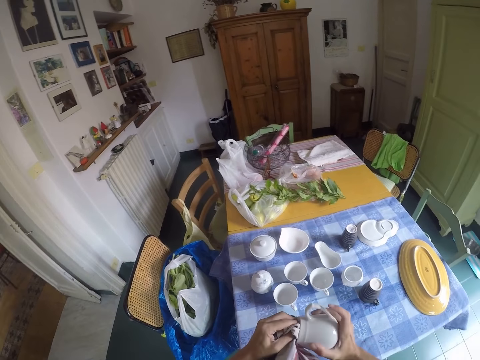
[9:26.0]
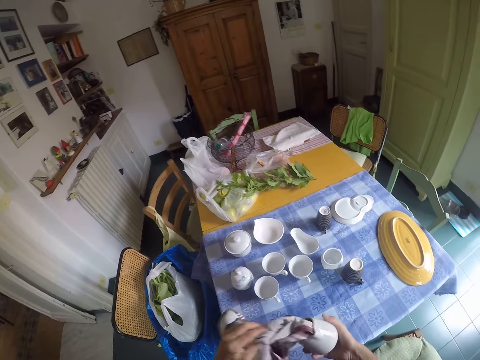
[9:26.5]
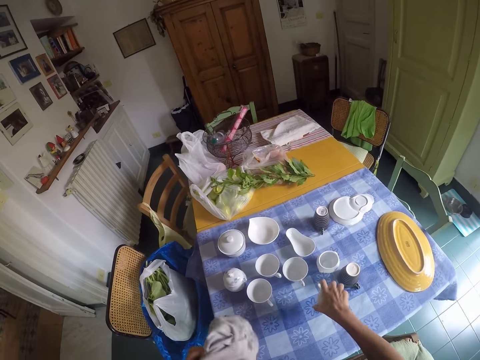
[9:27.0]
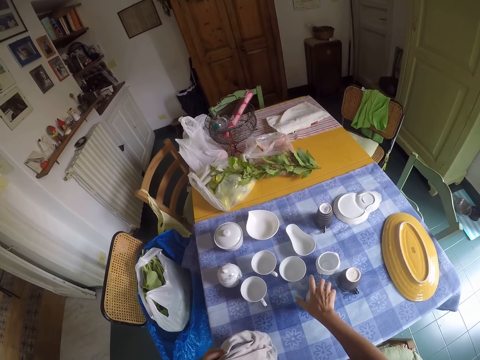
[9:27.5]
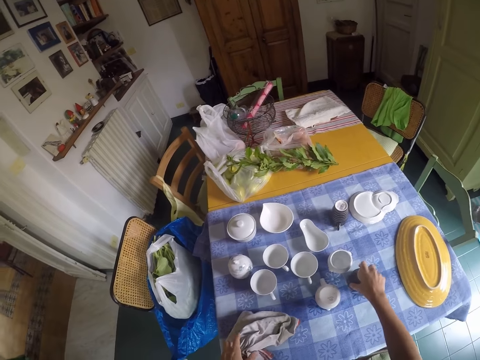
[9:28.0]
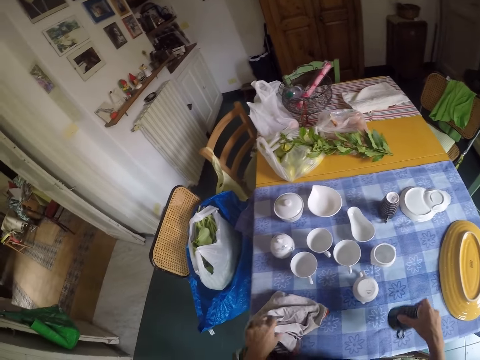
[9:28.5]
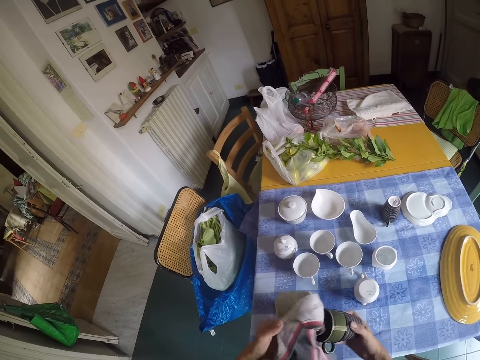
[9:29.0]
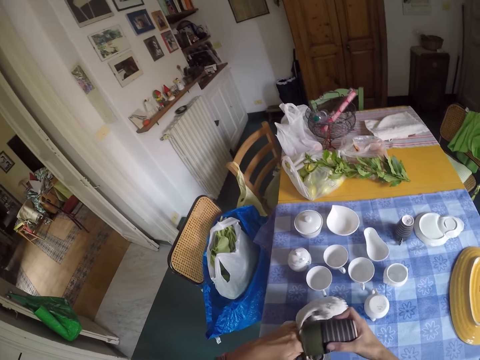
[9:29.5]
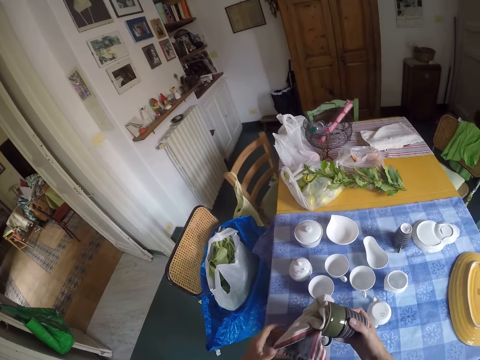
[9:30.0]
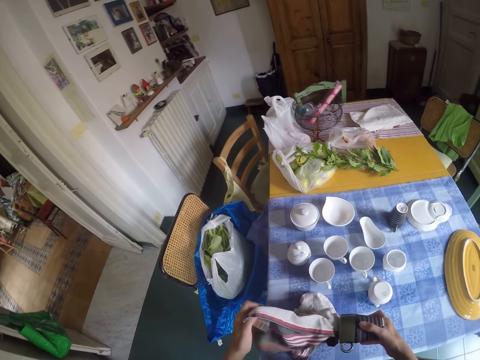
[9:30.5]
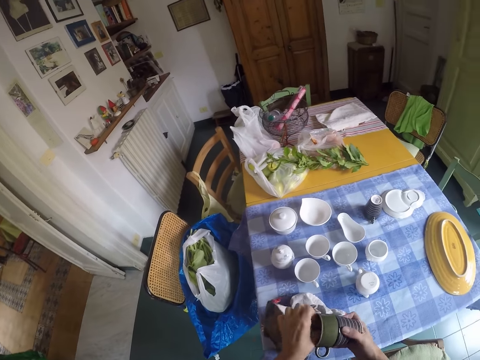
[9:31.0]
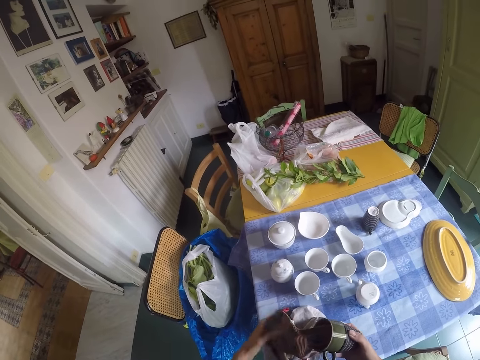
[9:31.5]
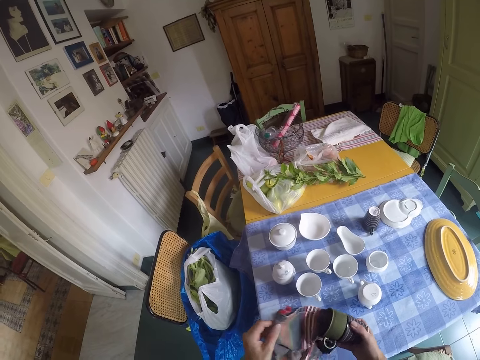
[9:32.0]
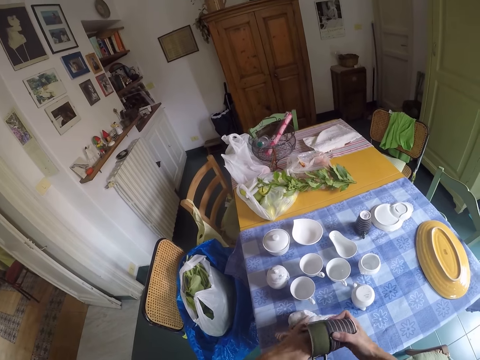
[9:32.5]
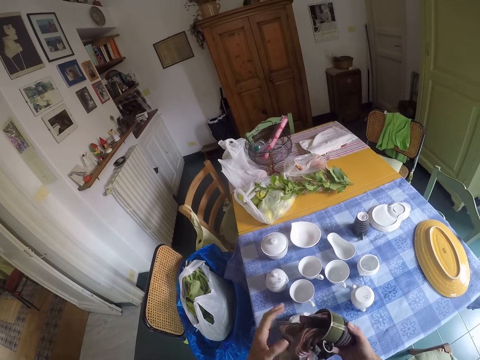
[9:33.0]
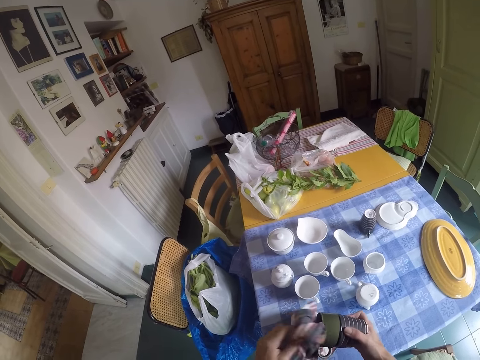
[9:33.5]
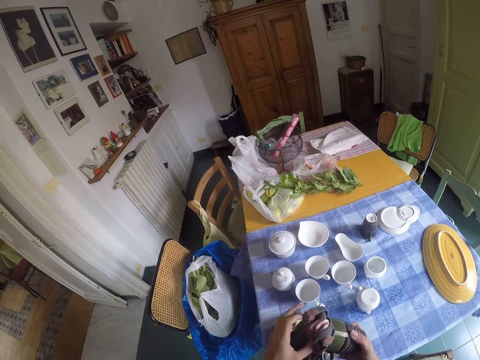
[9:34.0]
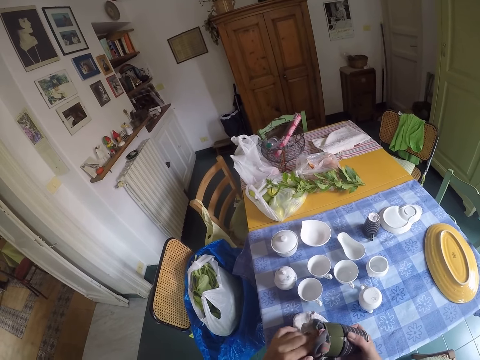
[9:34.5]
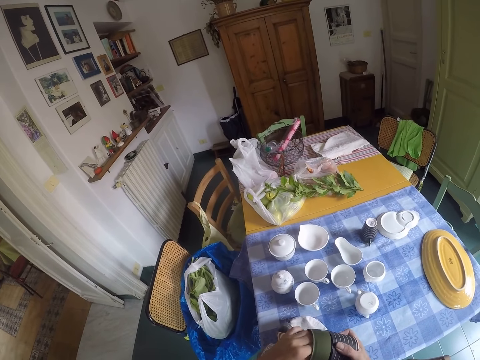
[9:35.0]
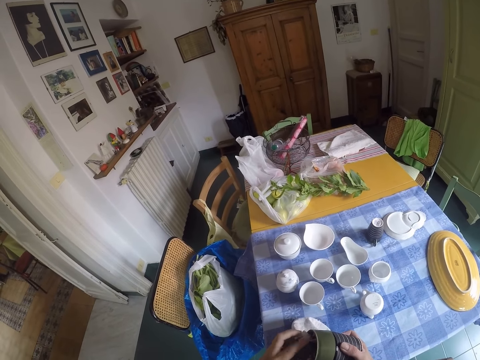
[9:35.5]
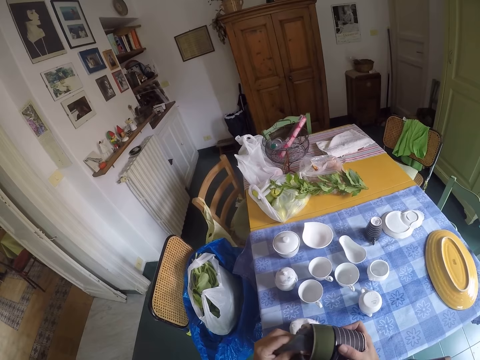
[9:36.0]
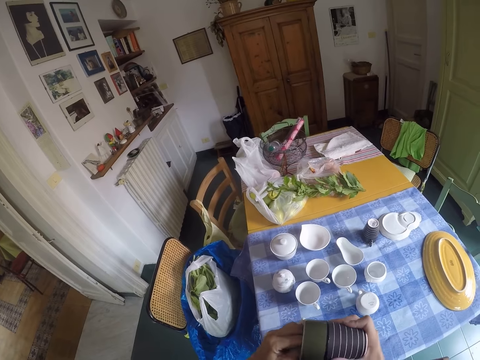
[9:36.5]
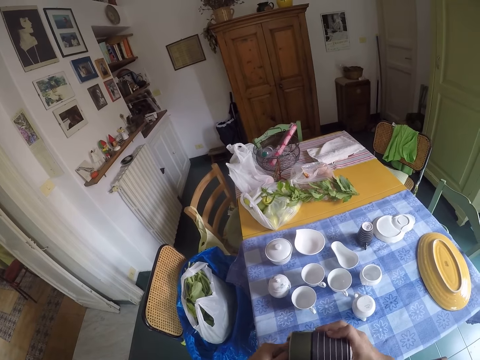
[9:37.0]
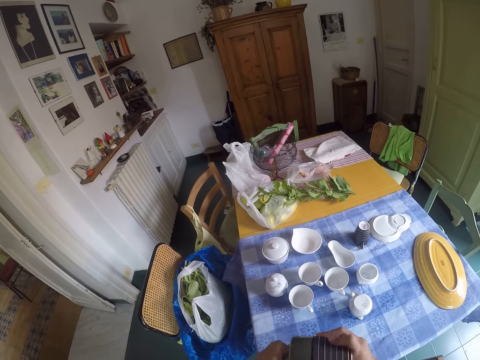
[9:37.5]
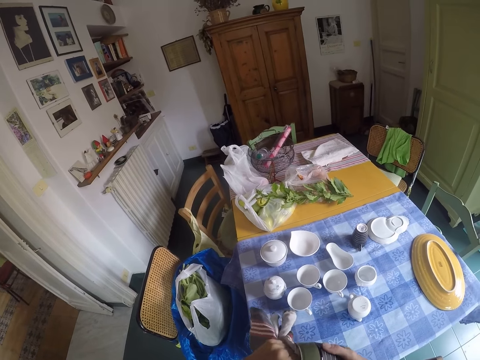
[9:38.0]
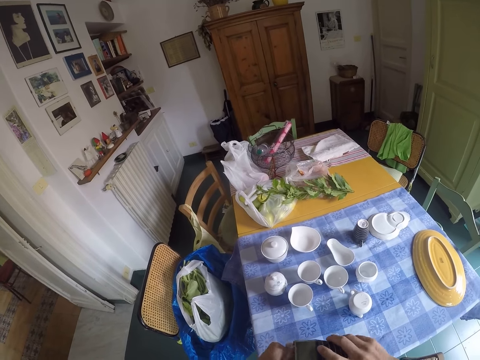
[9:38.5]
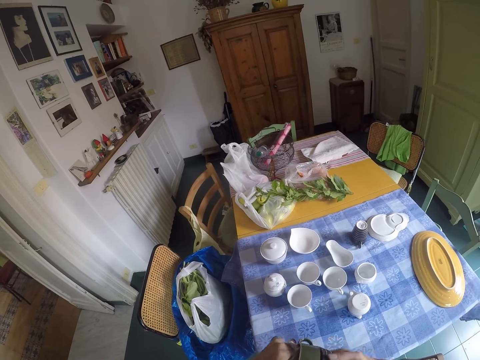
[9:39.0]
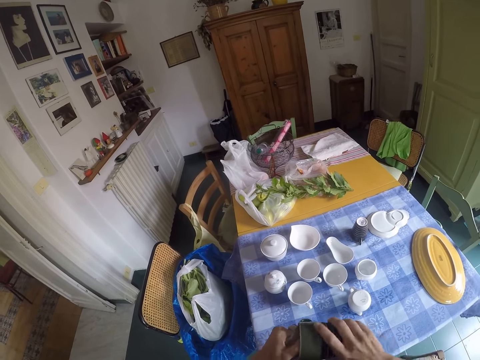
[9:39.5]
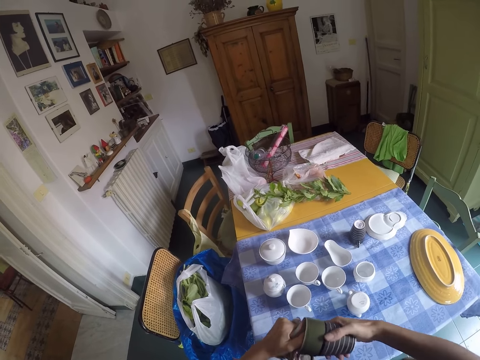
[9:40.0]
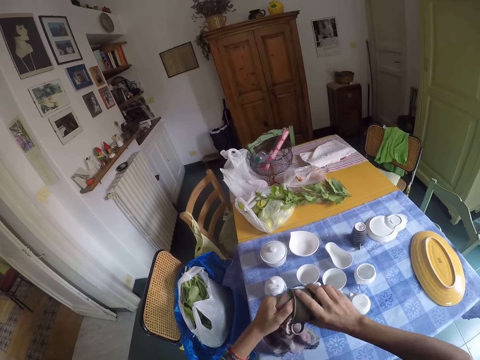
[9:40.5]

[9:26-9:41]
The camera wearer puts the cup on the table. They take another cup and wipe the cup.

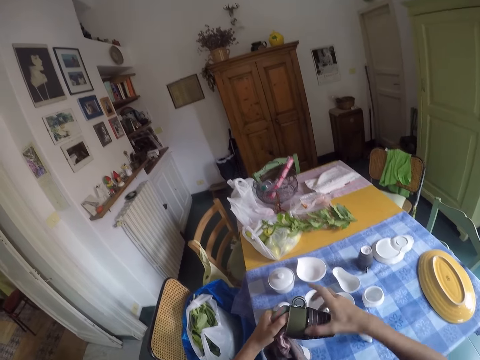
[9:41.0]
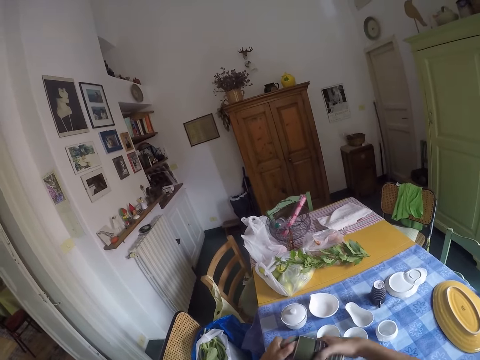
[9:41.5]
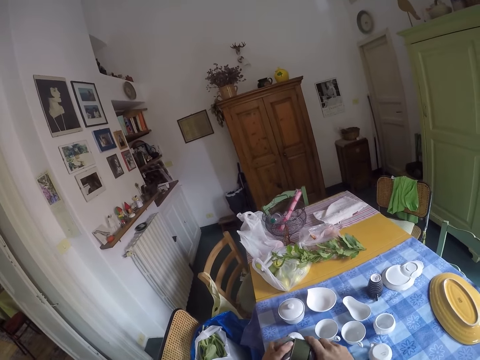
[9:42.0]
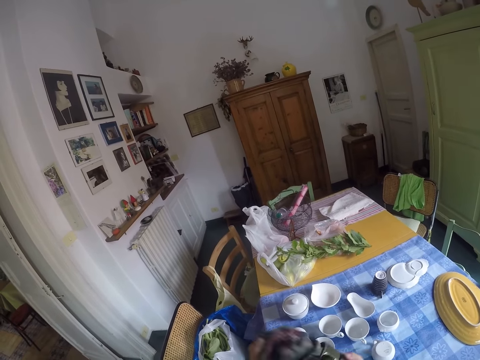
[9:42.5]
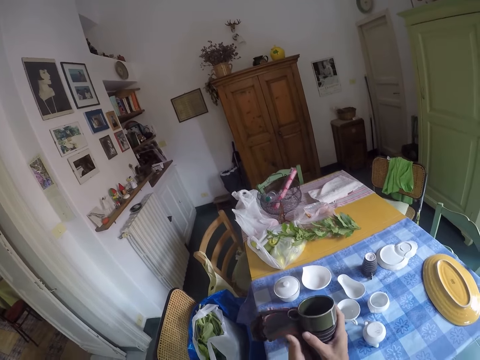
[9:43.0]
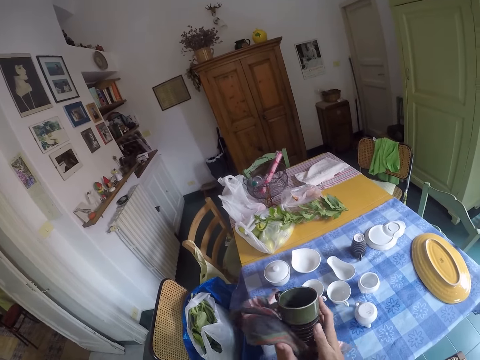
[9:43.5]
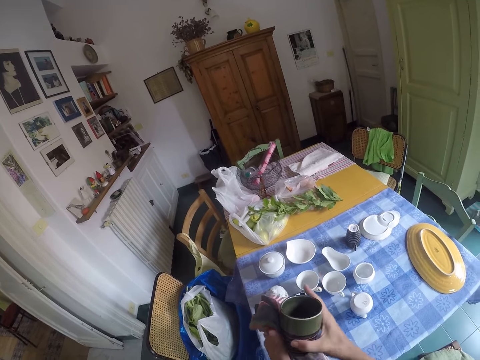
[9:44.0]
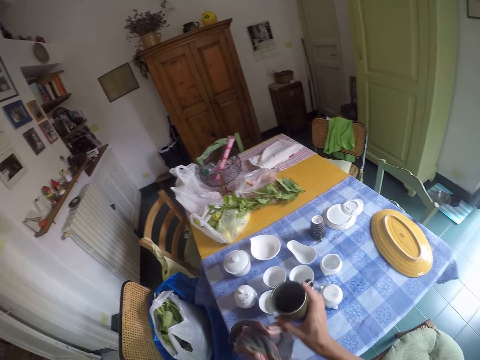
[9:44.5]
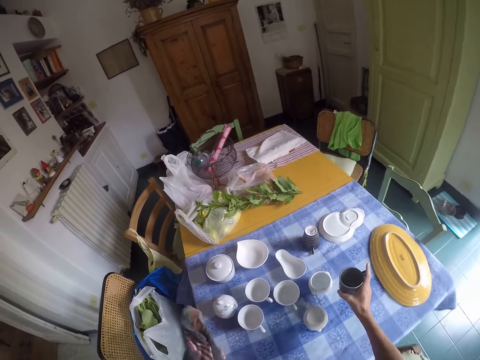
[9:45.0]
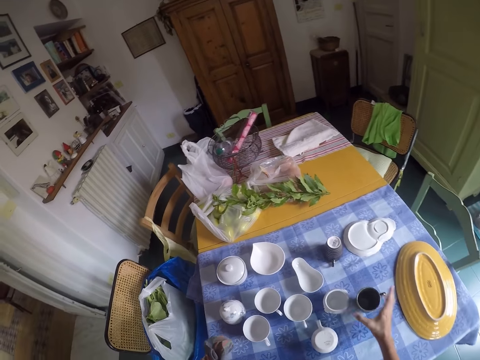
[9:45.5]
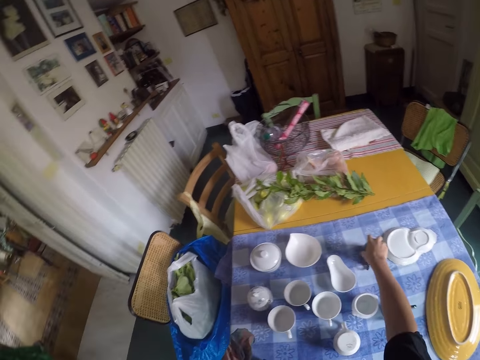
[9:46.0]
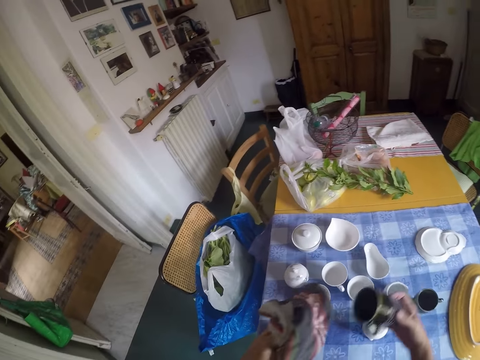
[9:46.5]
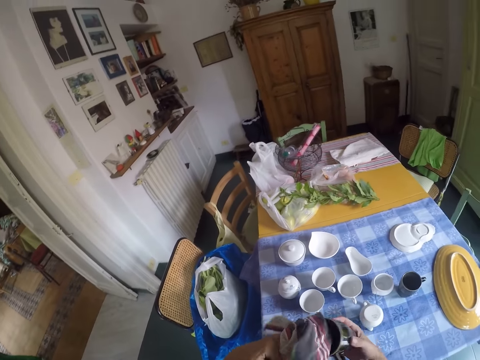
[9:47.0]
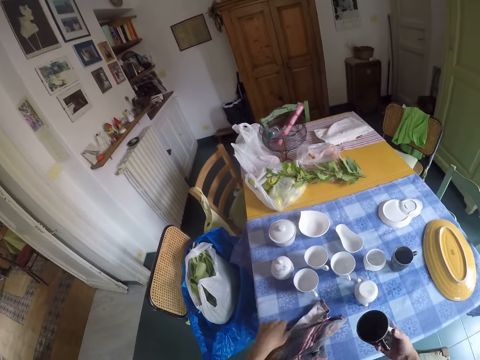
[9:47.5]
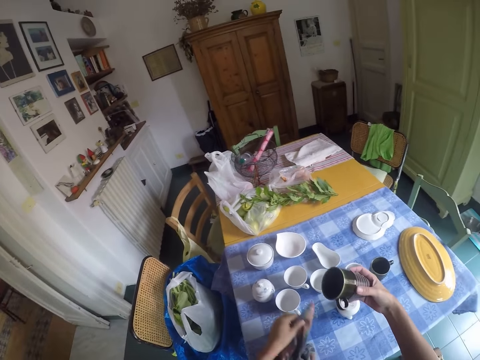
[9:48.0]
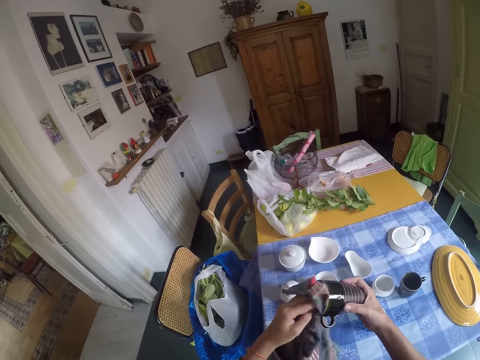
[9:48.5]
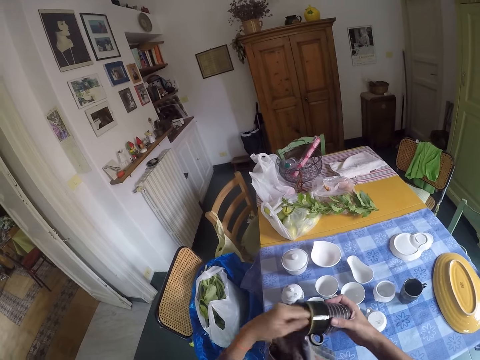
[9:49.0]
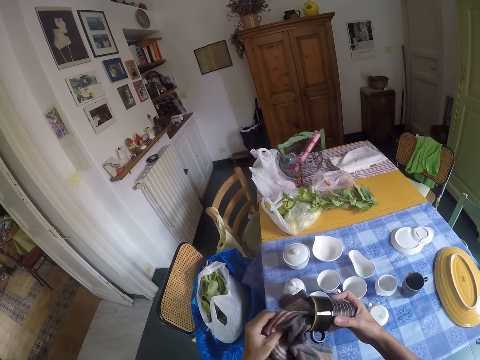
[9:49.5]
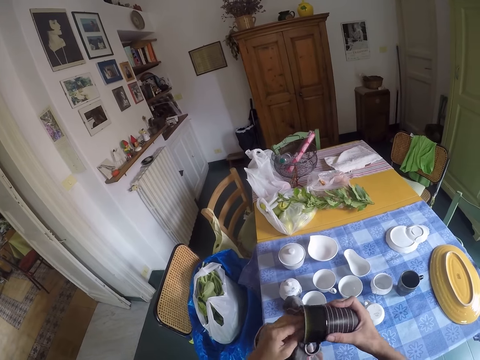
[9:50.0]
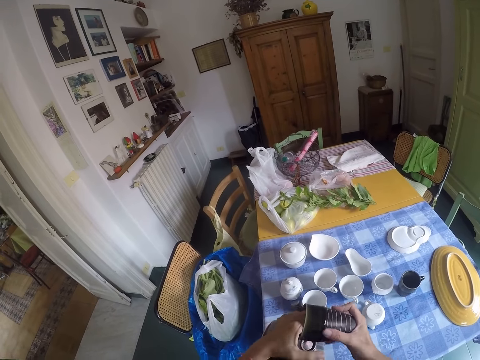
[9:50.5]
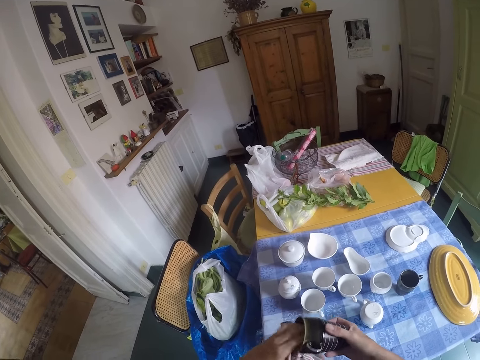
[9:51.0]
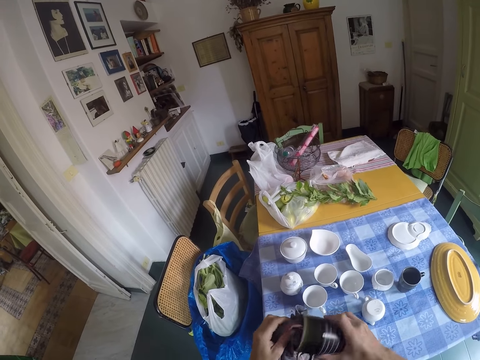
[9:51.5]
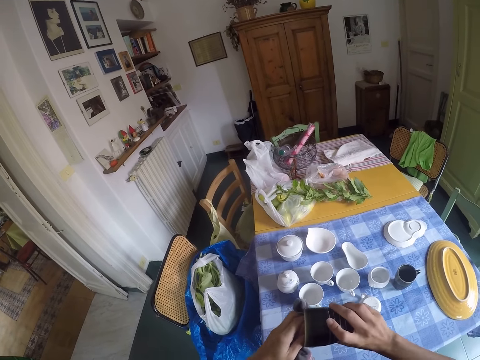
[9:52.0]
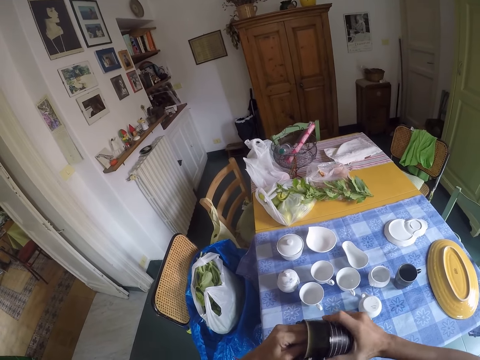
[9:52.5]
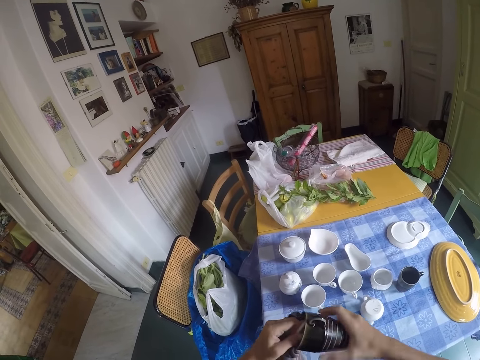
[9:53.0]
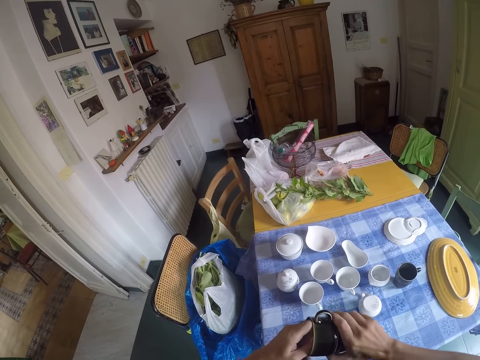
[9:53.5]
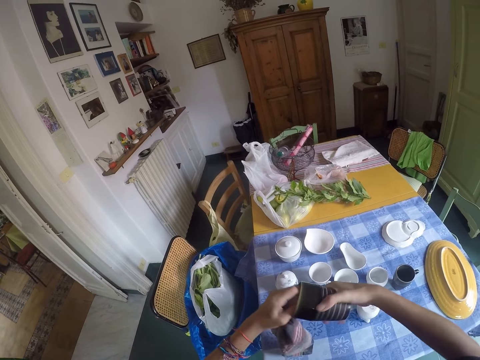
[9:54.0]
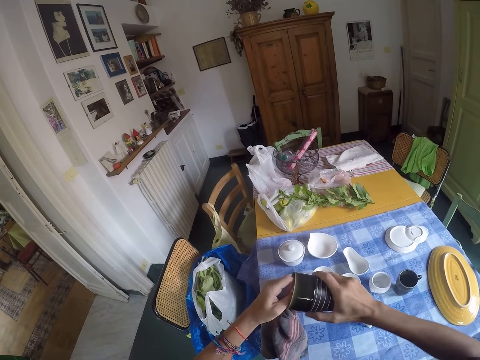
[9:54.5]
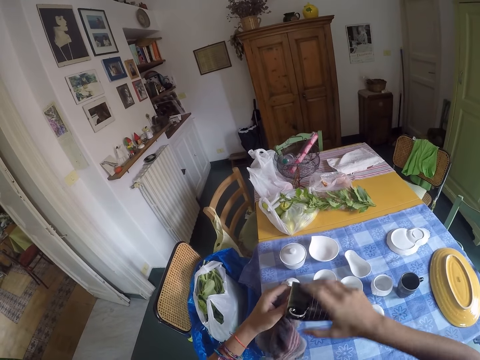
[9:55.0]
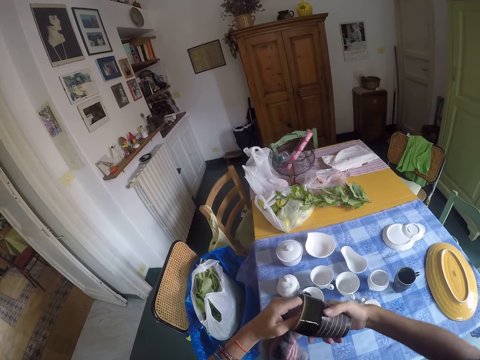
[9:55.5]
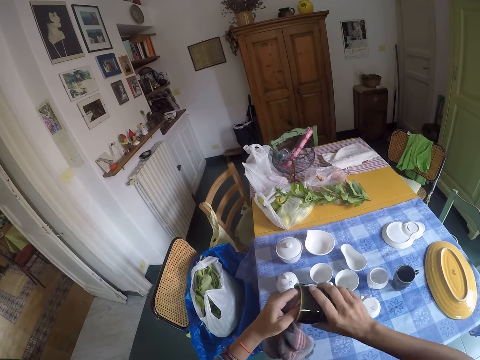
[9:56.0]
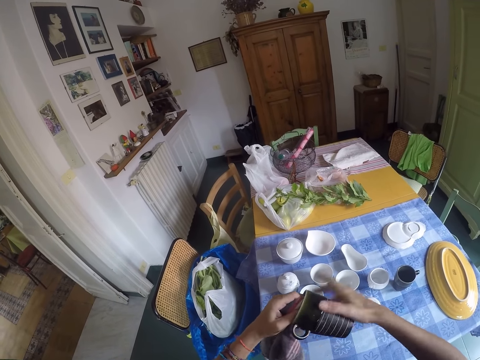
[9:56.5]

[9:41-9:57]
The camera wearer puts the cup on the table. They take another cup and wipe the cup.
